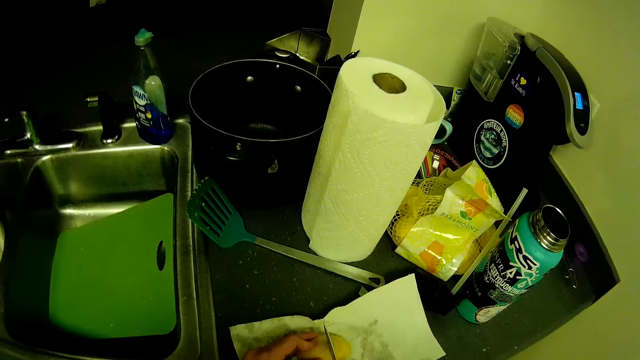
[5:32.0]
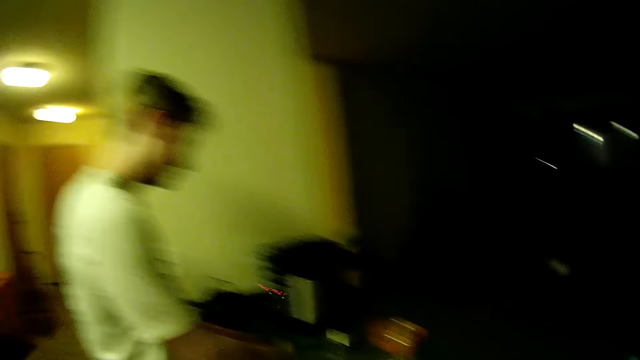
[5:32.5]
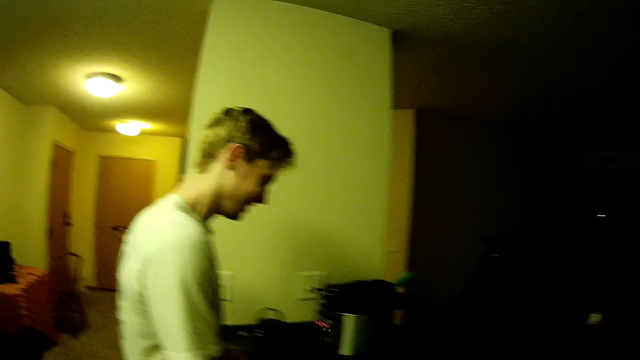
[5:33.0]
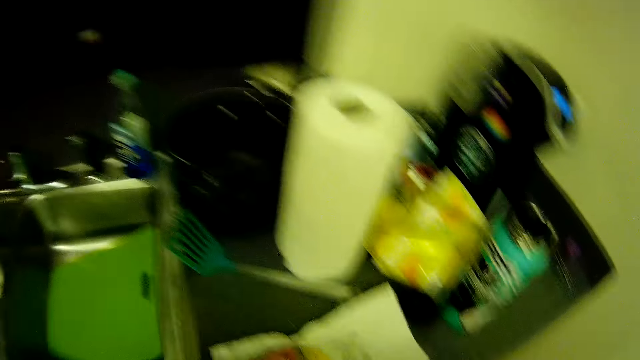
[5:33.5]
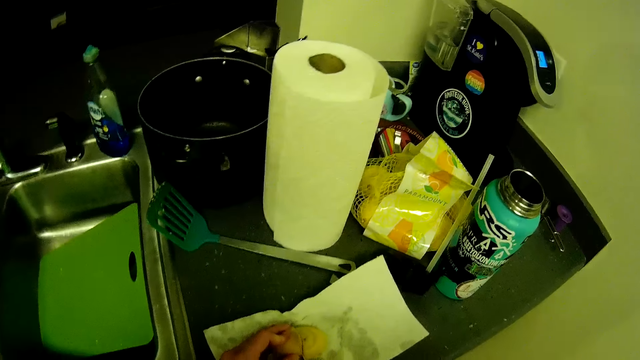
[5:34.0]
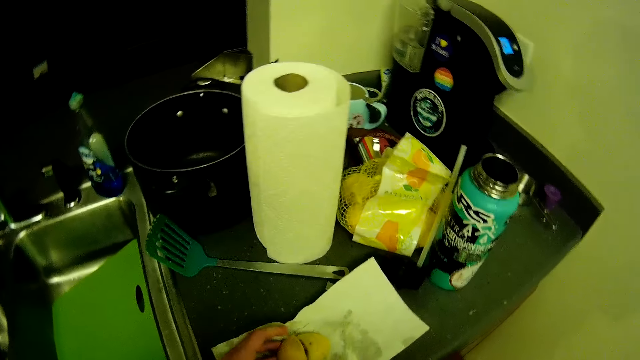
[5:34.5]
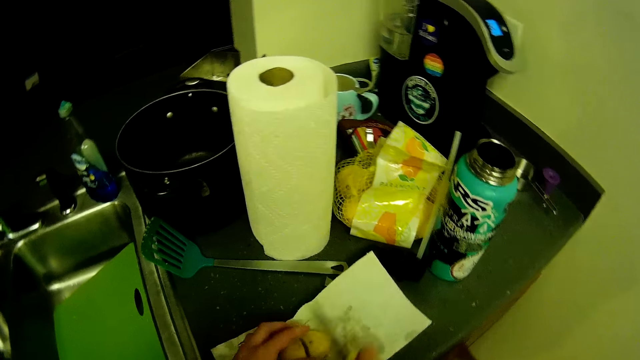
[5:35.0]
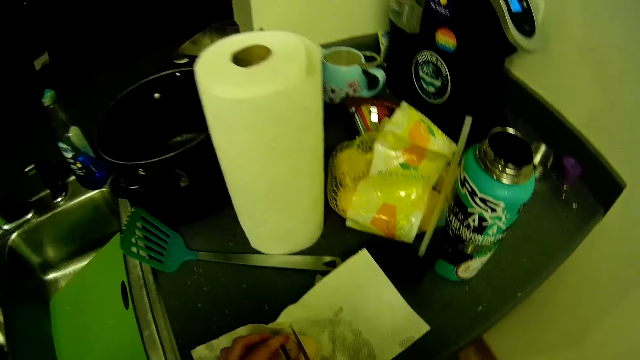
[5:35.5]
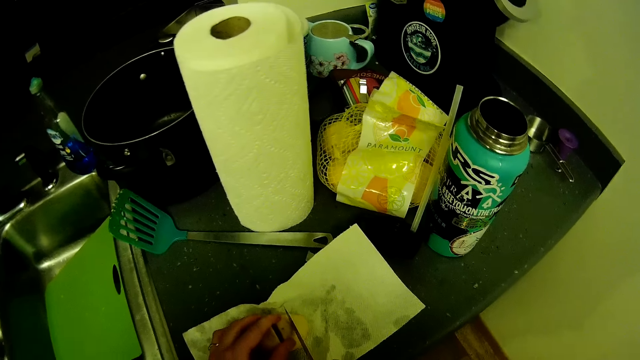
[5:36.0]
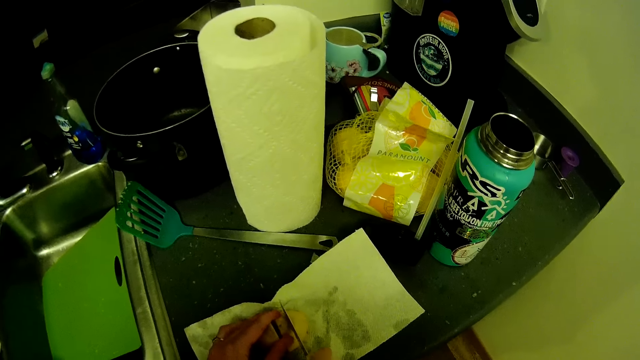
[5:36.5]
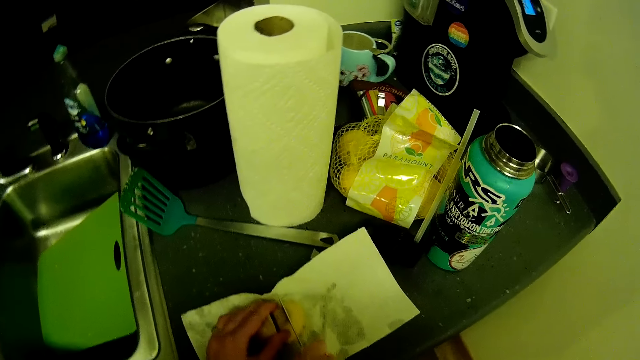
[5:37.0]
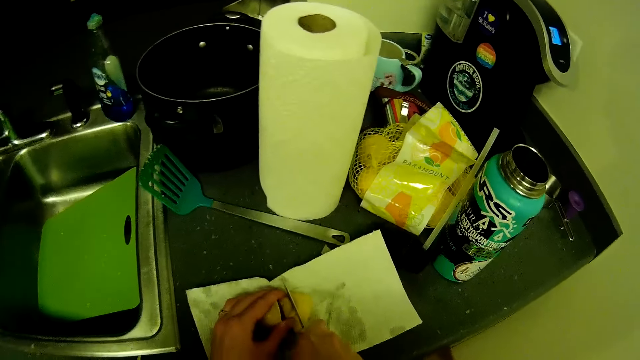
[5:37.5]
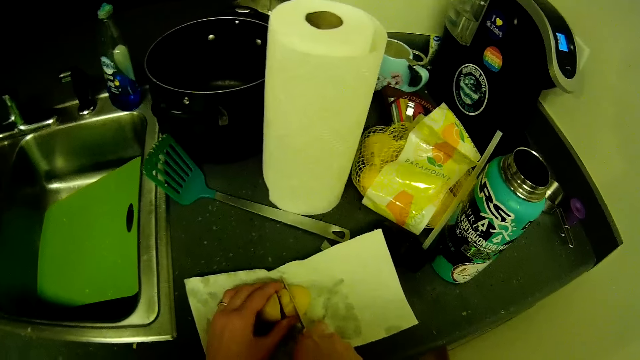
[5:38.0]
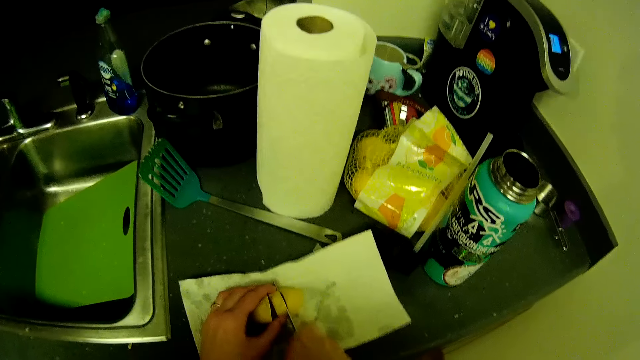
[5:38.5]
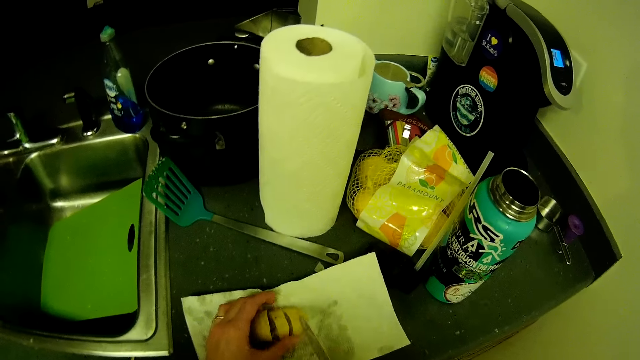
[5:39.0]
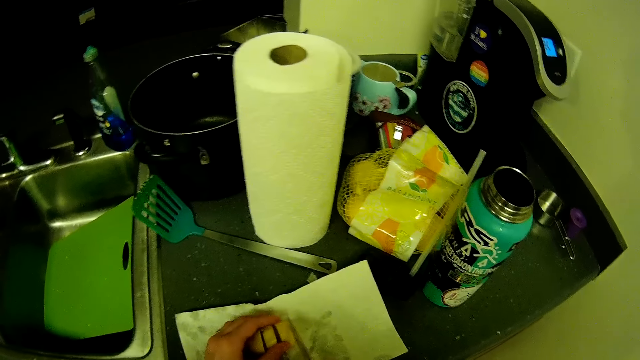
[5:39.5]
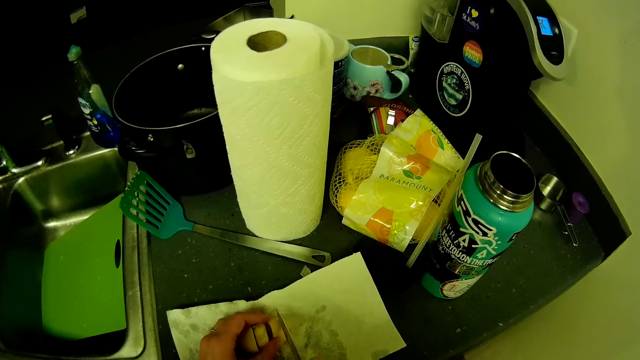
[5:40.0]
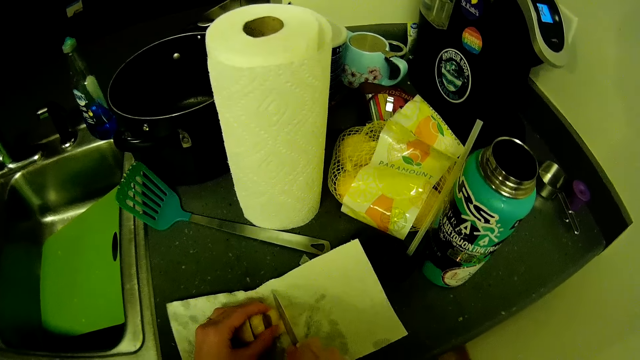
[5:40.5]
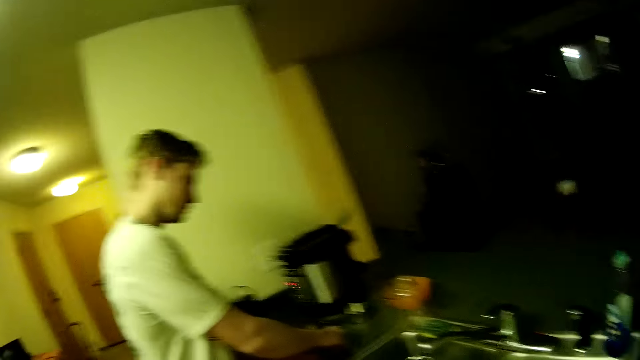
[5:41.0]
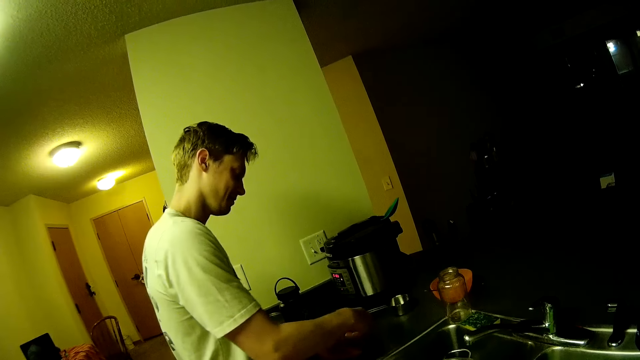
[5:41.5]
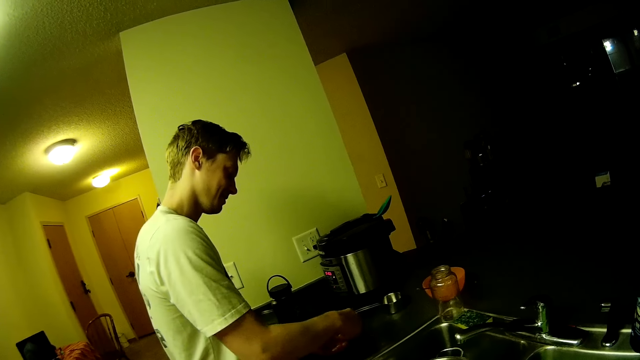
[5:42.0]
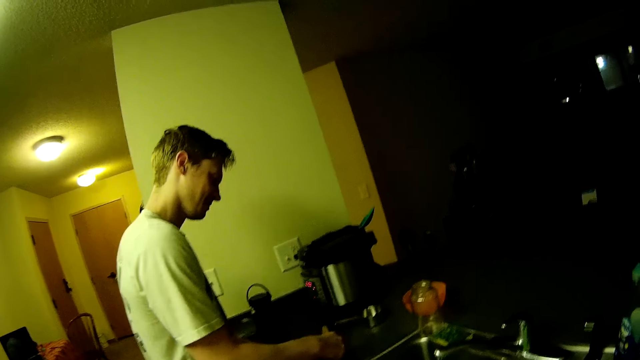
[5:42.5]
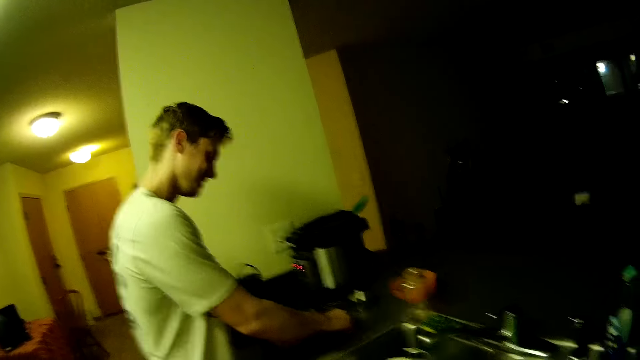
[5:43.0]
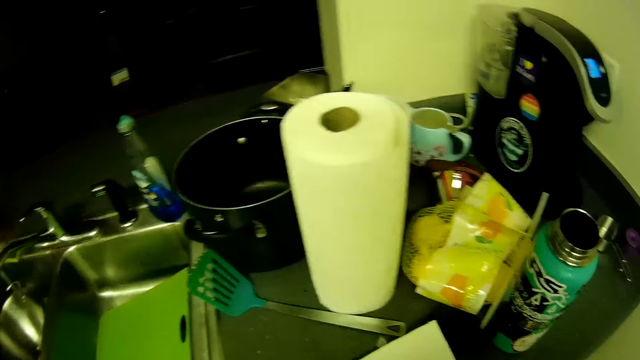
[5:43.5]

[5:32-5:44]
The camera wearer slices a lemon with the knife in his right hand. He looks around. He slices the lemon with the knife in his right hand again. A man picks lemon seeds from the kitchen countertop with his right hand. The camera wearer looks around.

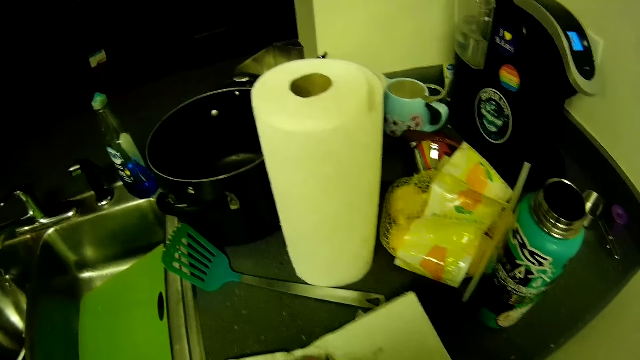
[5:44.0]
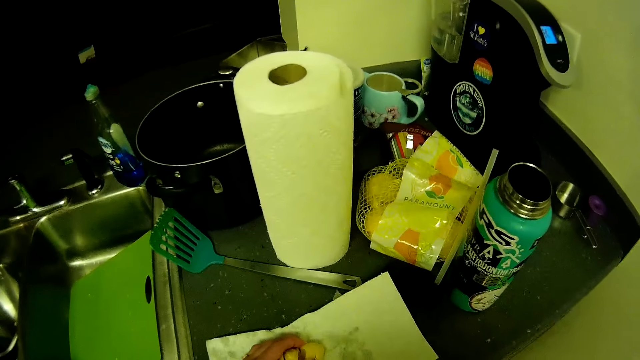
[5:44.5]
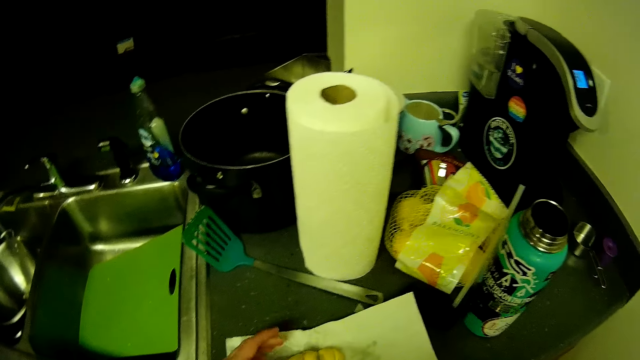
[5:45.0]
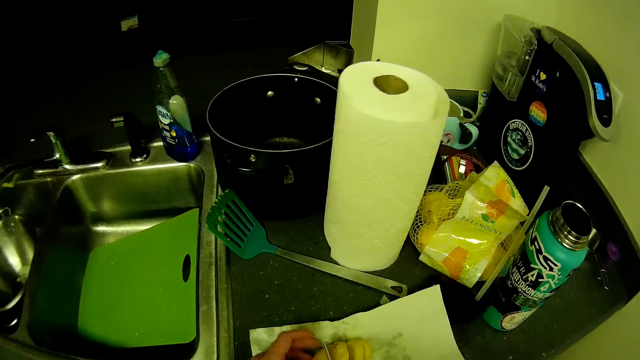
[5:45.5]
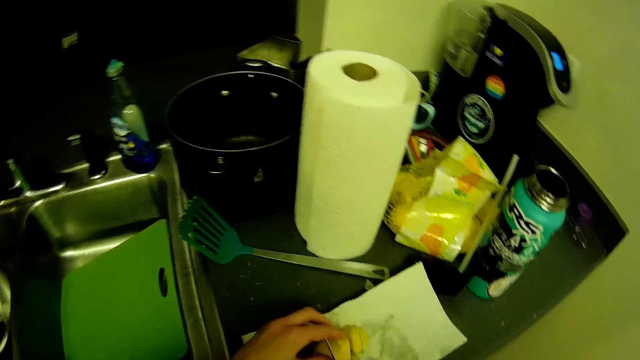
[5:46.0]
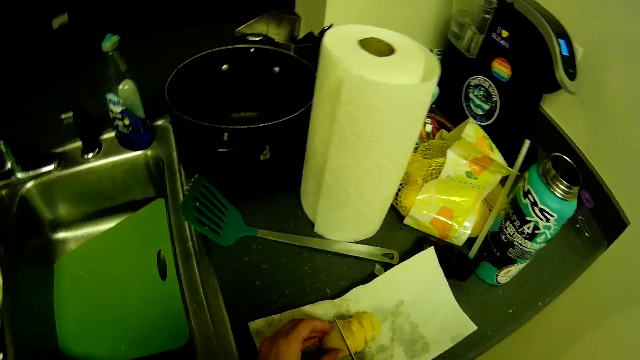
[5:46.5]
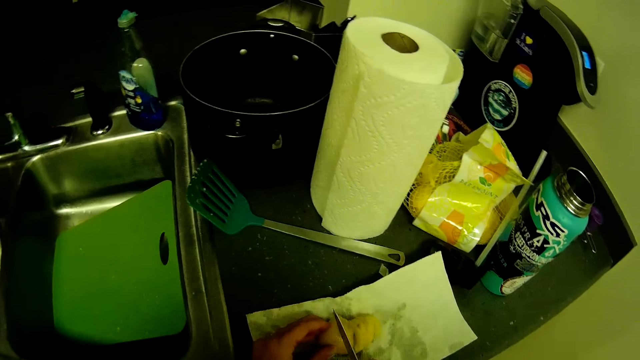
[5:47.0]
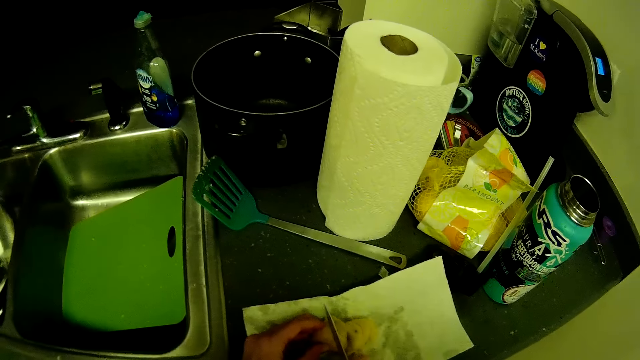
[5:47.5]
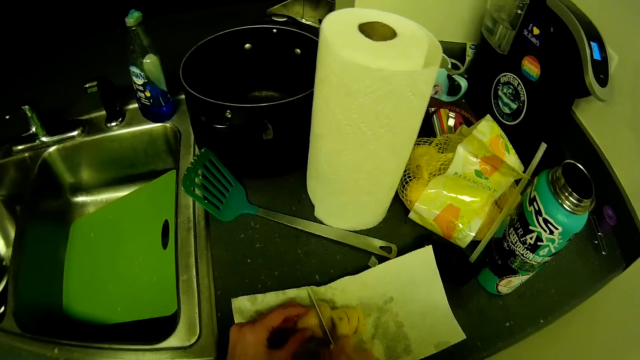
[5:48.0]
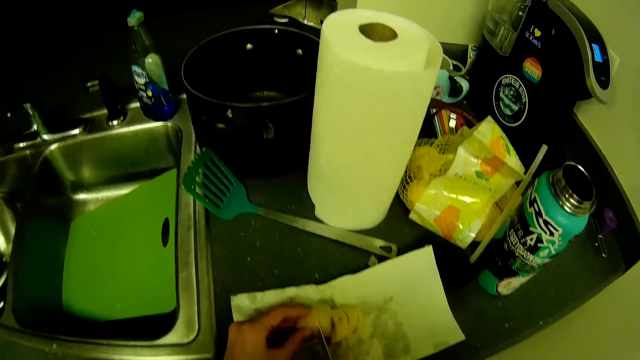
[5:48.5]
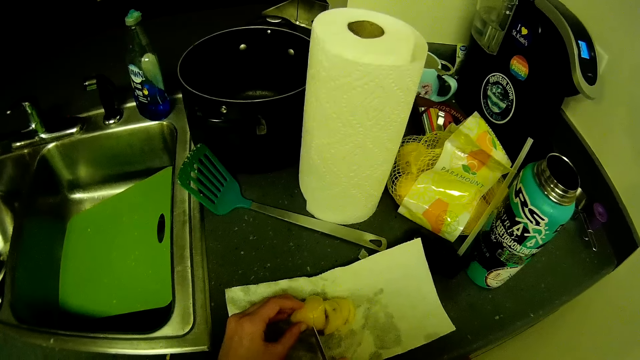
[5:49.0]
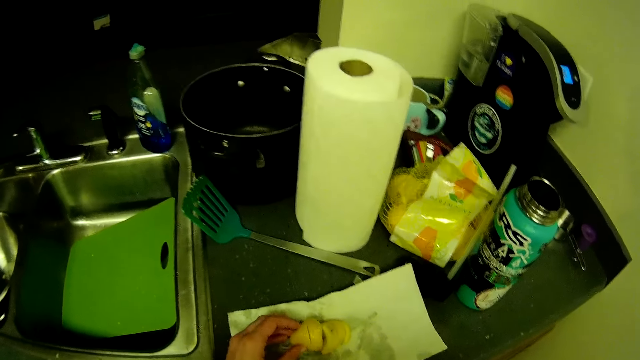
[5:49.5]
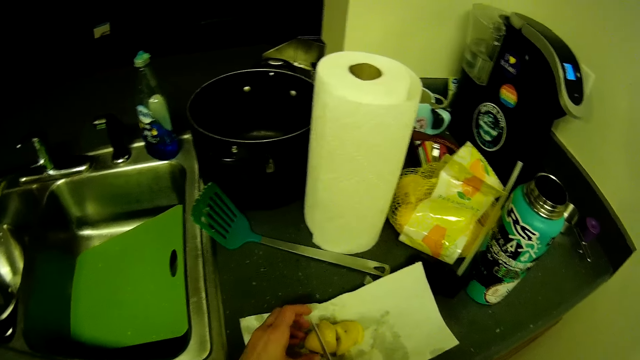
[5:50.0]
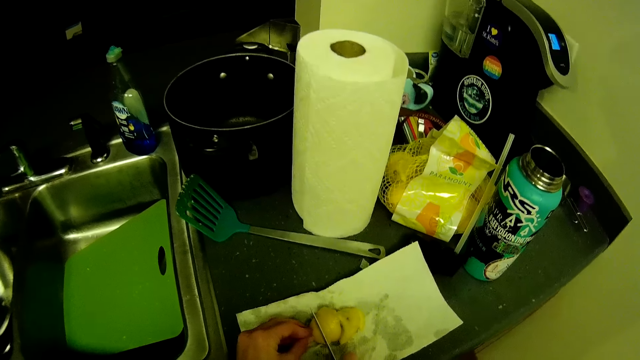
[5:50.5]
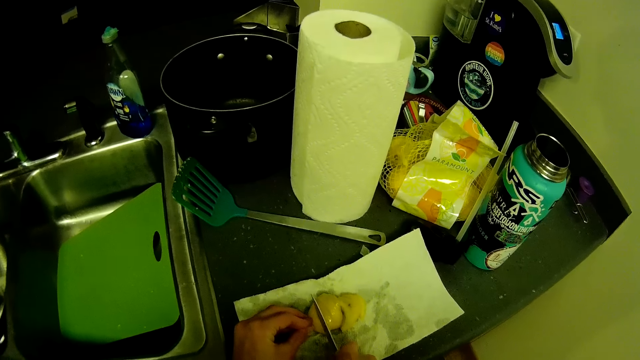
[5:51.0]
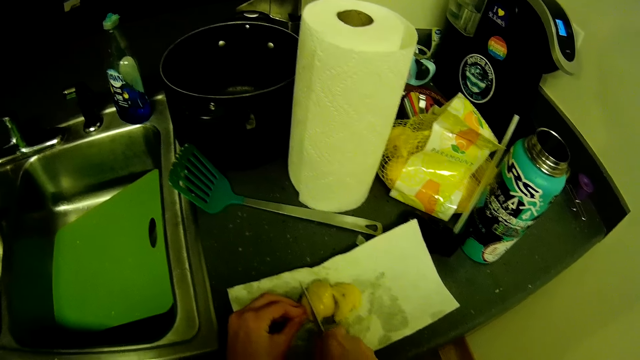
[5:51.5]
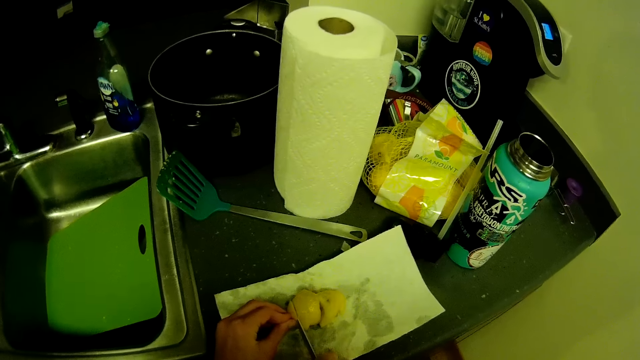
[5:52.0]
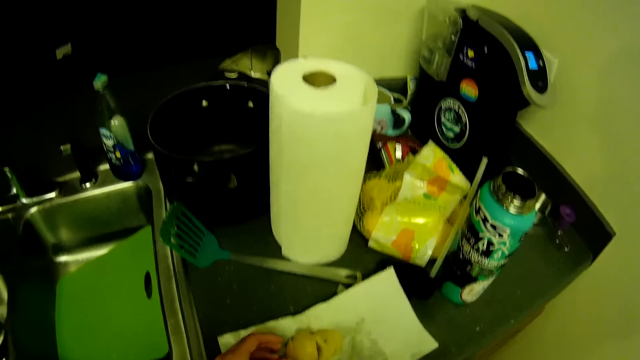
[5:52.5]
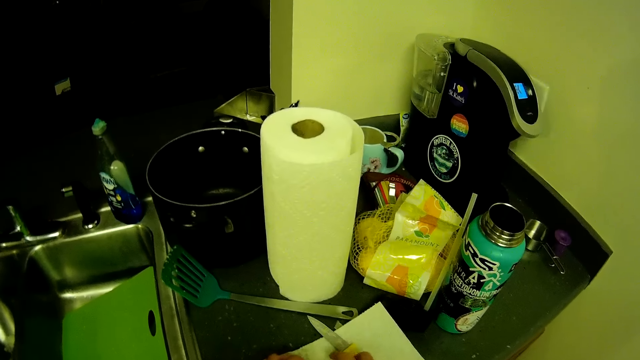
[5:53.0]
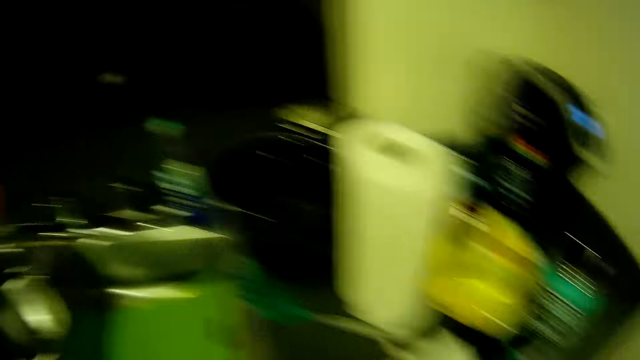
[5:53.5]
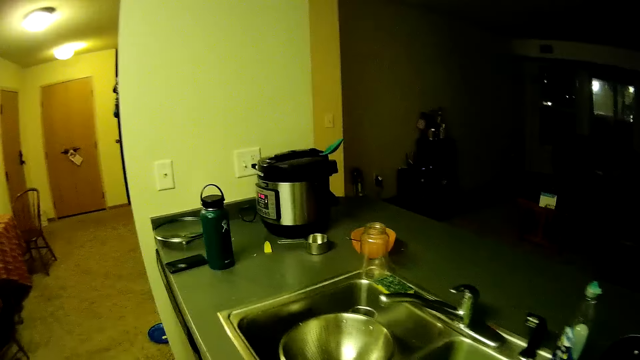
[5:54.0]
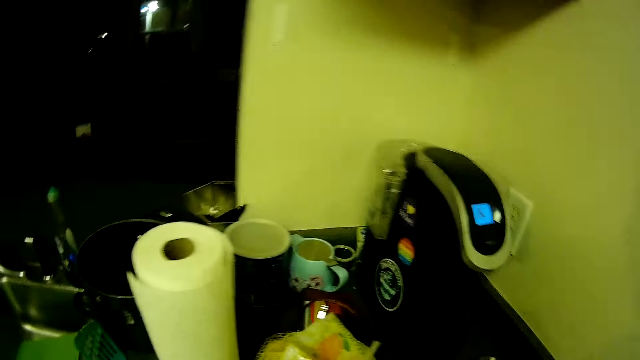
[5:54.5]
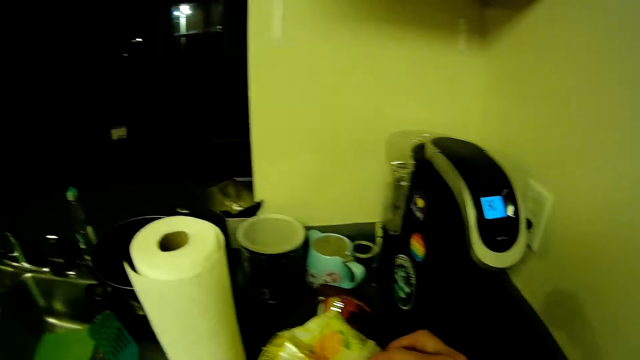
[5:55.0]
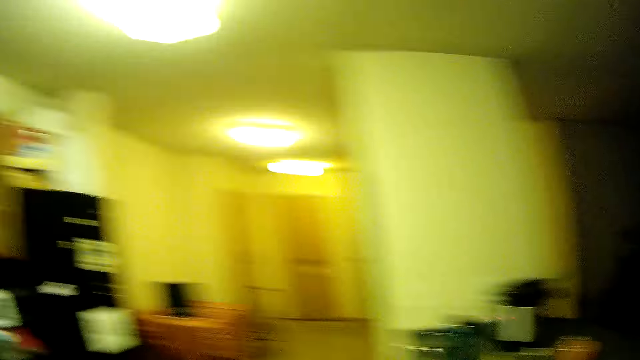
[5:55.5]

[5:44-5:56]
The camera wearer slices the lemon with the knife in his right hand. He looks around.
